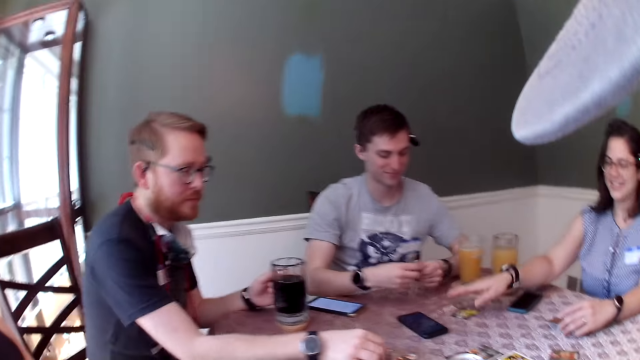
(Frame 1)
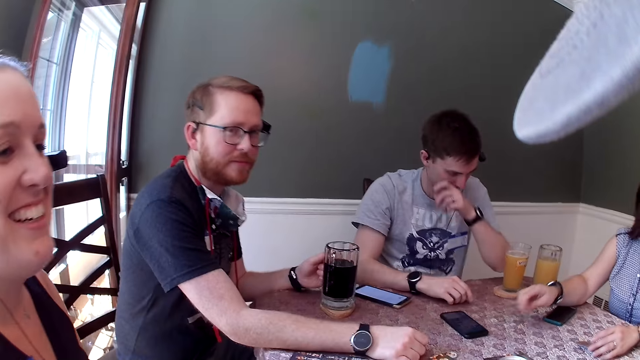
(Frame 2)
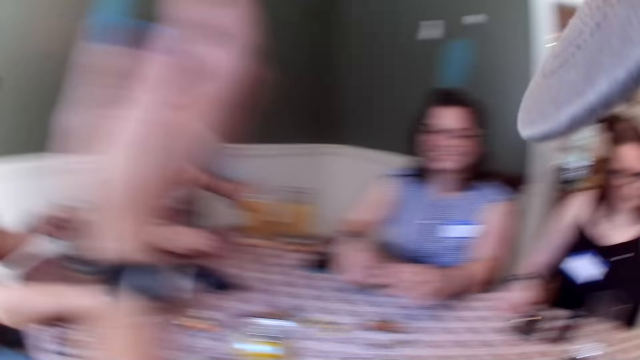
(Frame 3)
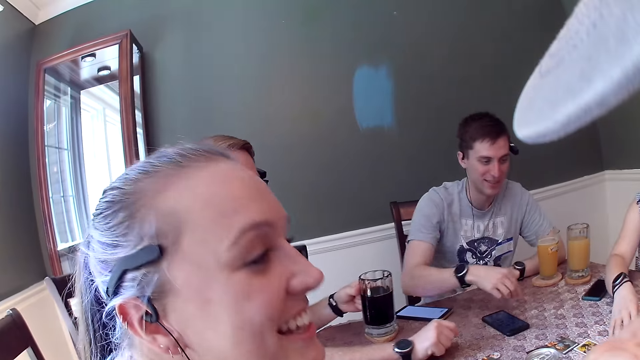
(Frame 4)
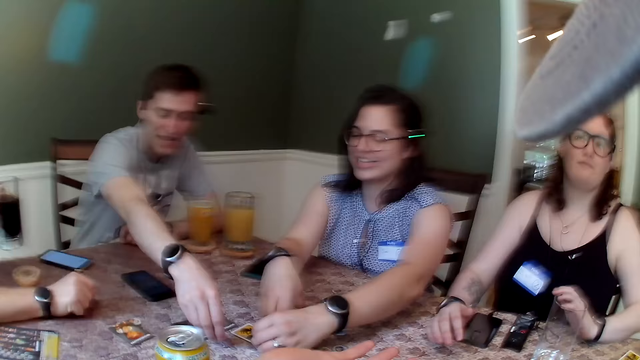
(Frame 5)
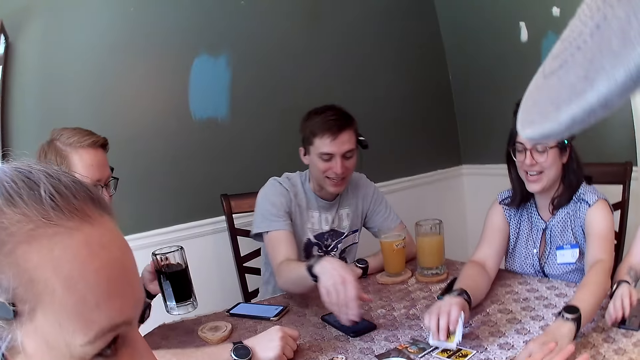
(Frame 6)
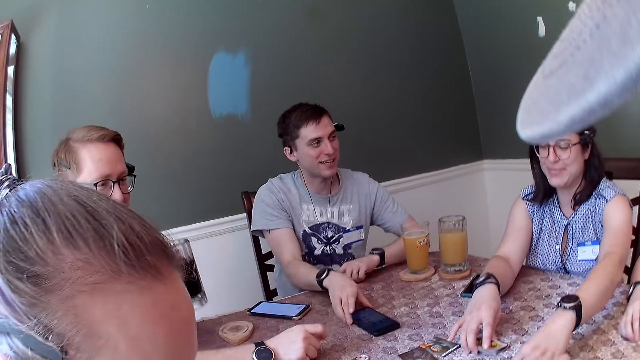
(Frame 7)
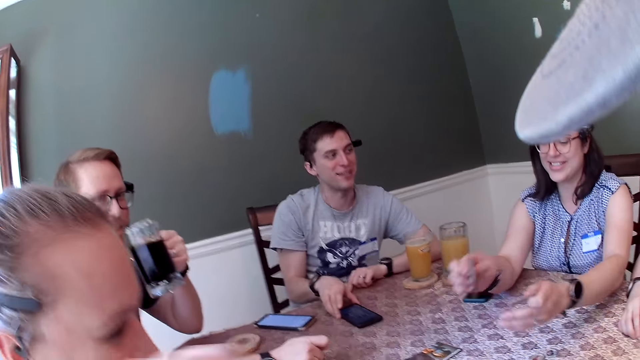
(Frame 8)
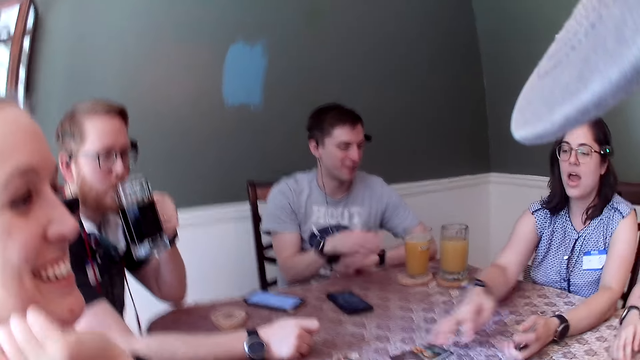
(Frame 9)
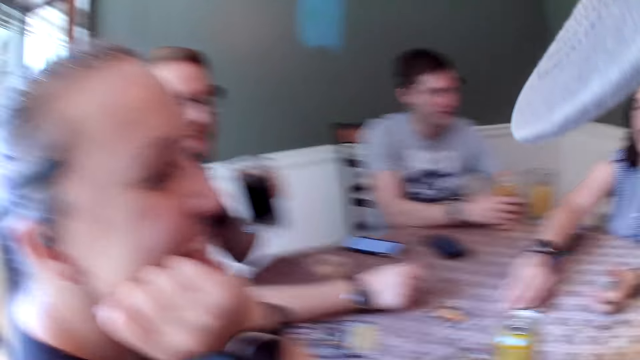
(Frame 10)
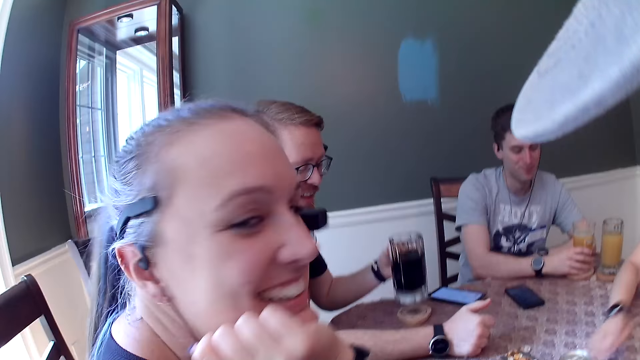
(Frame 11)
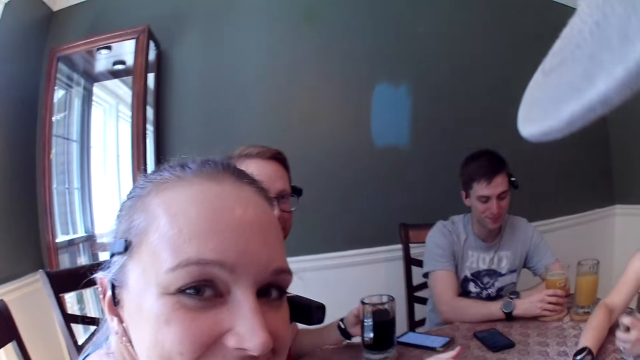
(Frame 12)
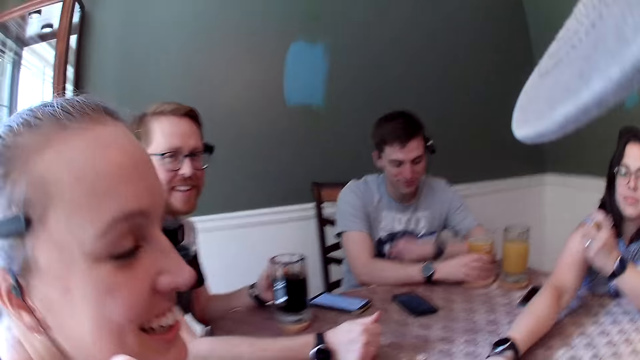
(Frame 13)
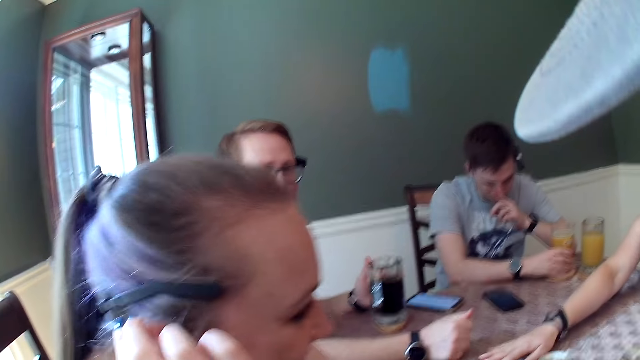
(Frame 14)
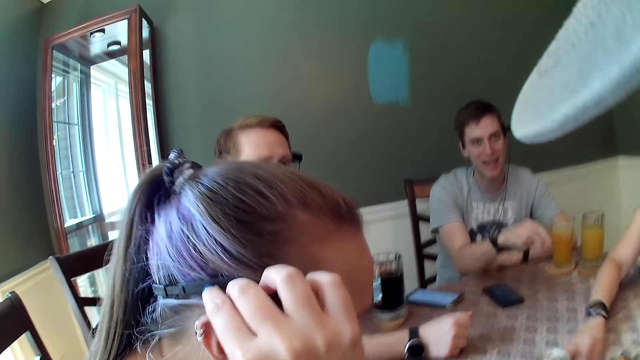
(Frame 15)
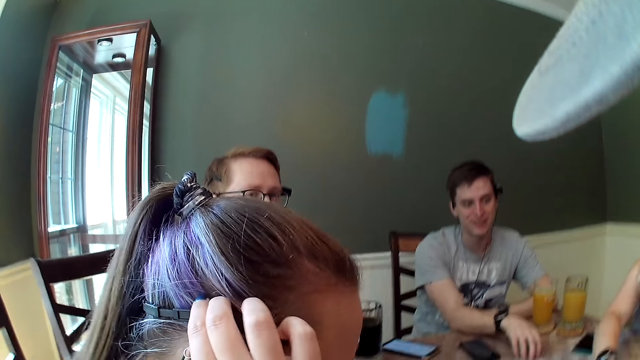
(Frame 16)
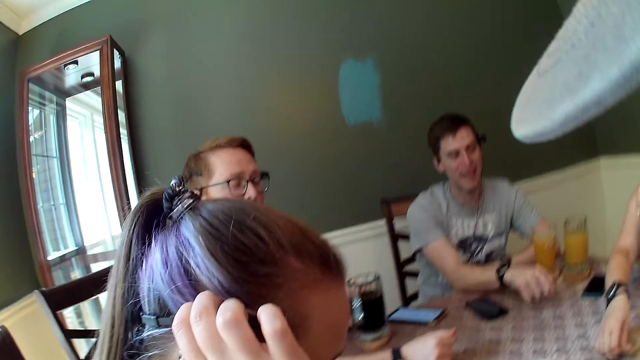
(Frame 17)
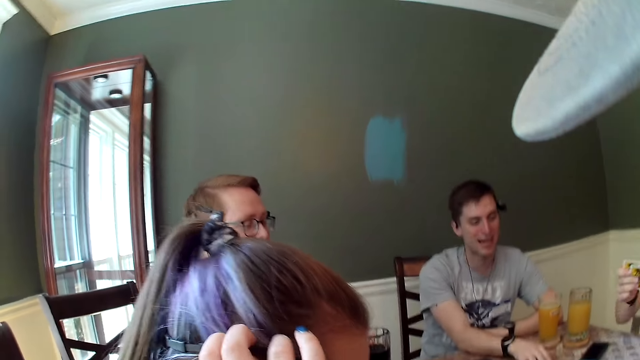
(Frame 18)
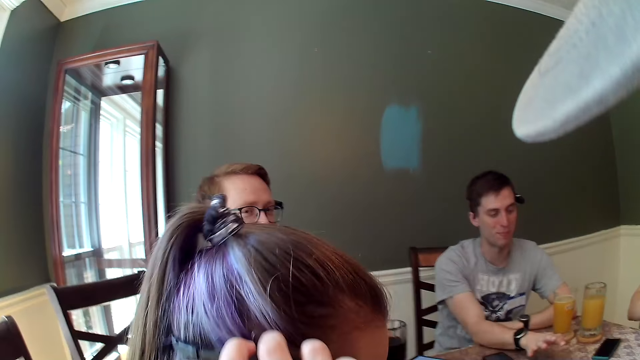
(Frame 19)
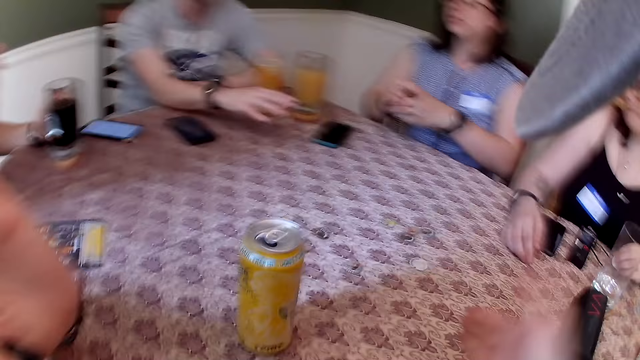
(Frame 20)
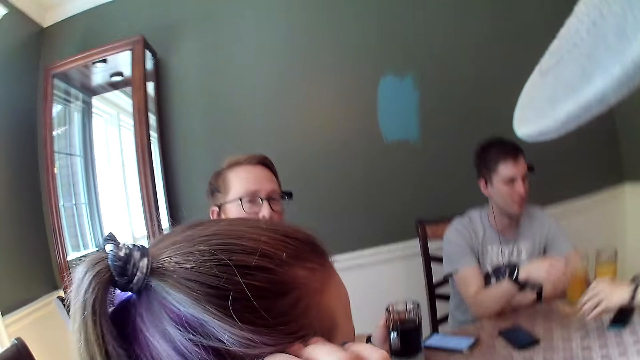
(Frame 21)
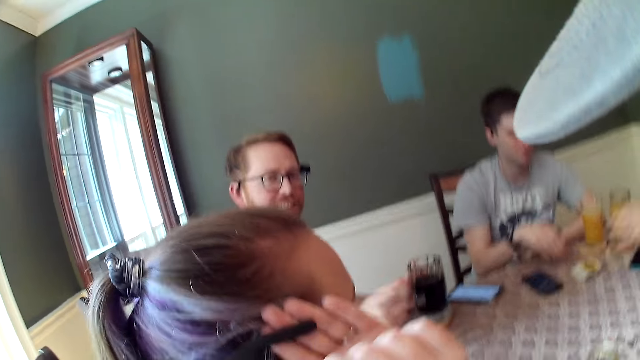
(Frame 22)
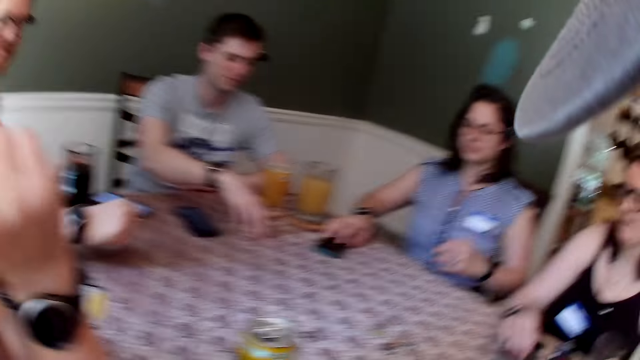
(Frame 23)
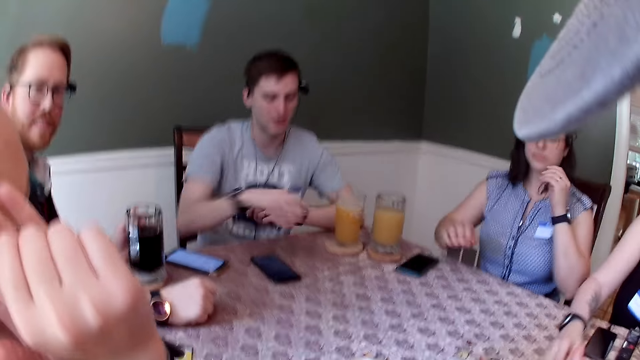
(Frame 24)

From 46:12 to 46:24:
A man flips a game card on the dining table with his right hand. A woman picks game cards on the dining table with her right hand. She holds the game cards in her left hand with her right hand. Another man touches his nose with his left hand. Another woman converses with the group of people in the dining area. The first woman places the game cards in her right hand on the dining table. The first man picks a glass cup from the dining table with his left hand. The other man moves a phone across the dining table with his right hand. The first woman passes the game card in her right hand to her left hand. Five people are putting the cards together. The first woman picks game cards on the dining table with her right hand. The camera wearer converses with the group of people in the dining area. The first woman passes the game card in her right hand to her left hand. The other woman places her right hand under her chin. The first man places the glass cup on the dining table with his left hand. The other man touches his nose with his left hand. The first woman moves the game cards across the dining table with her right hand. A person is looking at the camera wearer. The first woman picks game cards on the dining table with her right hand. The other man taps the dining table with his right hand. The other woman touches her head with her right hand. The first woman passes the game cards in her right hand to her left hand and places the game cards in her left hand on the dining table. The other man picks card games from the dining table with his right hand.

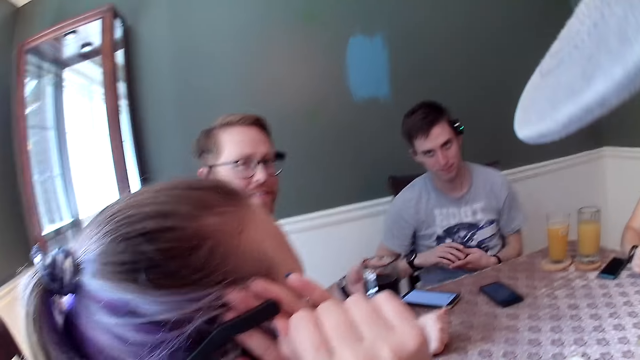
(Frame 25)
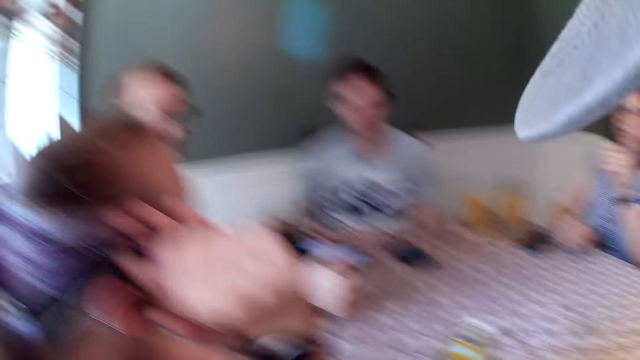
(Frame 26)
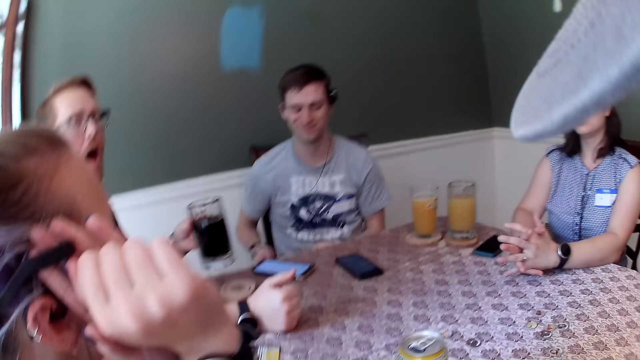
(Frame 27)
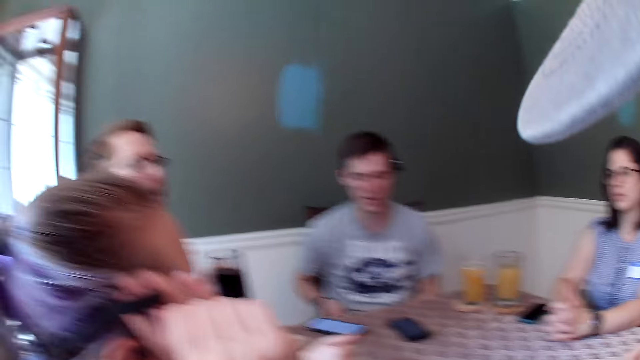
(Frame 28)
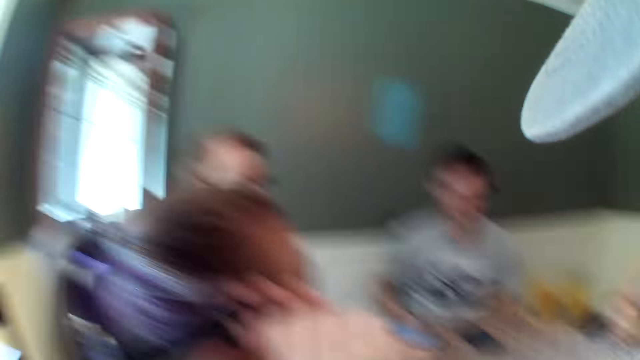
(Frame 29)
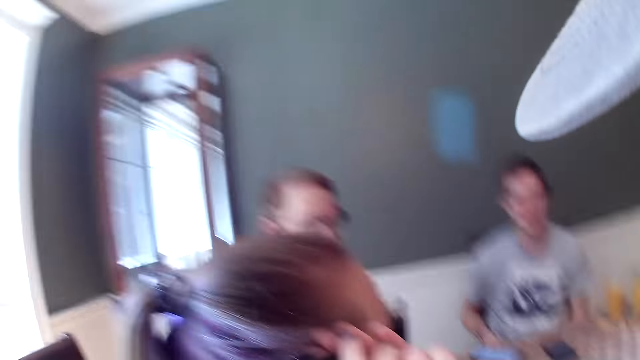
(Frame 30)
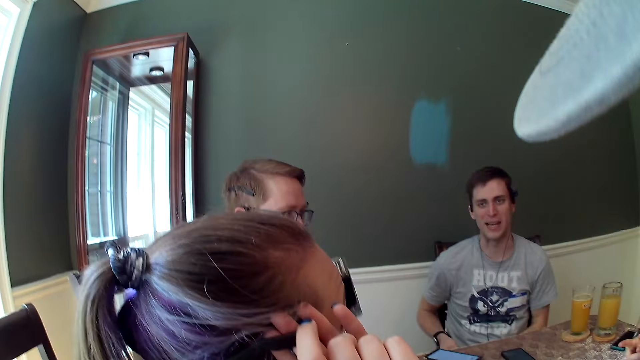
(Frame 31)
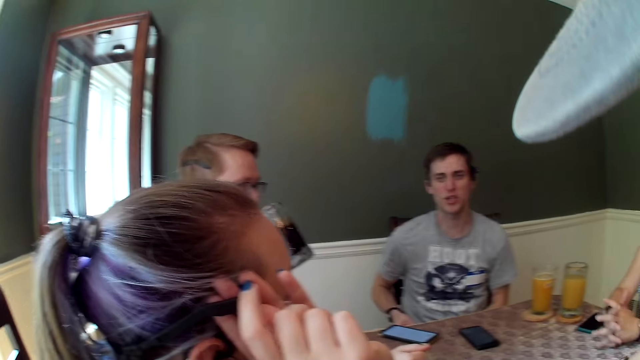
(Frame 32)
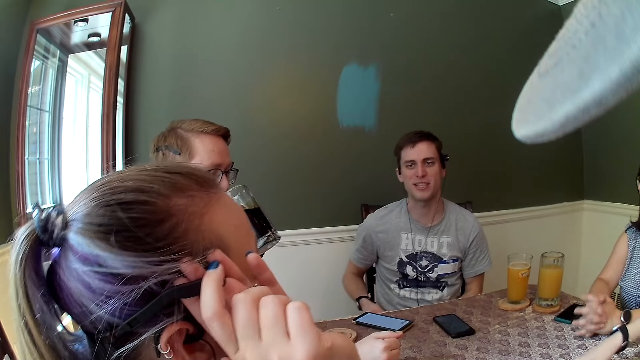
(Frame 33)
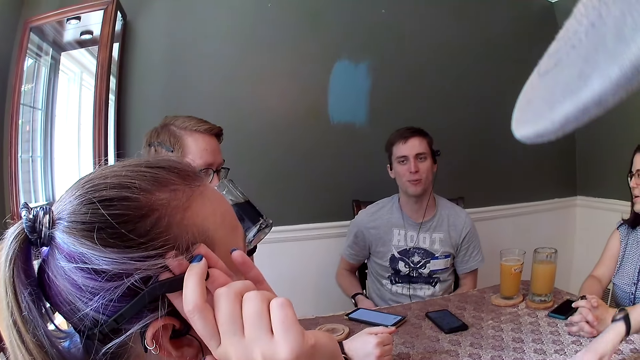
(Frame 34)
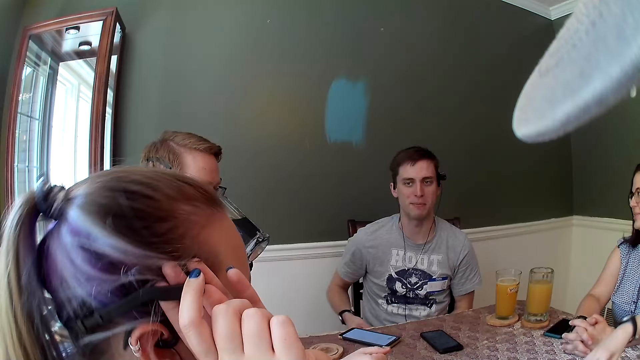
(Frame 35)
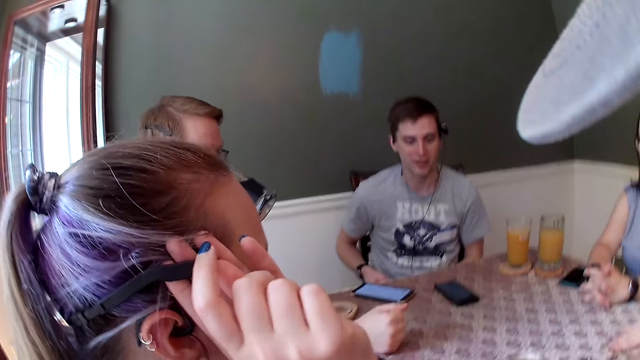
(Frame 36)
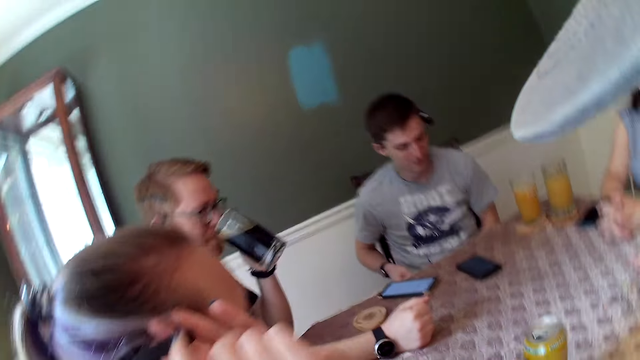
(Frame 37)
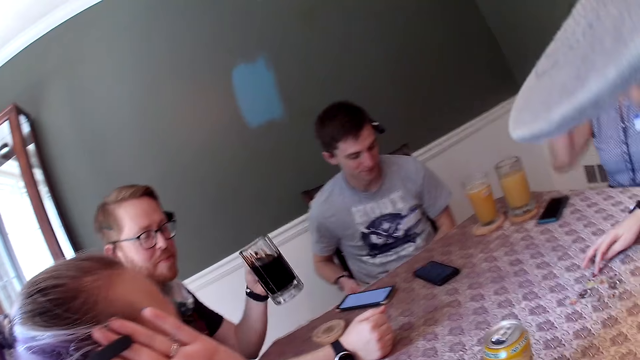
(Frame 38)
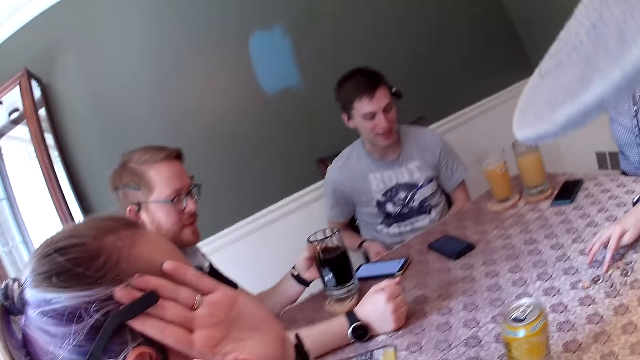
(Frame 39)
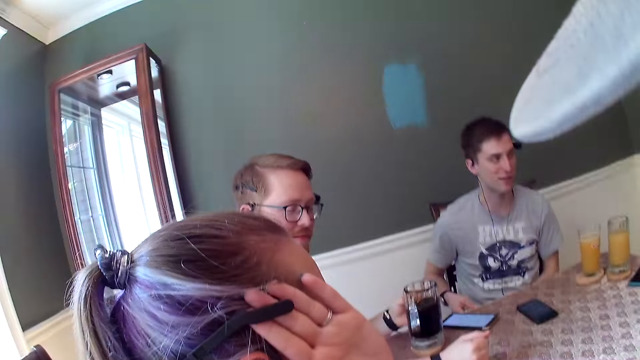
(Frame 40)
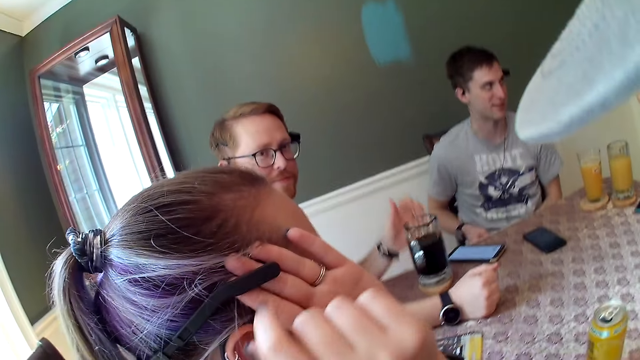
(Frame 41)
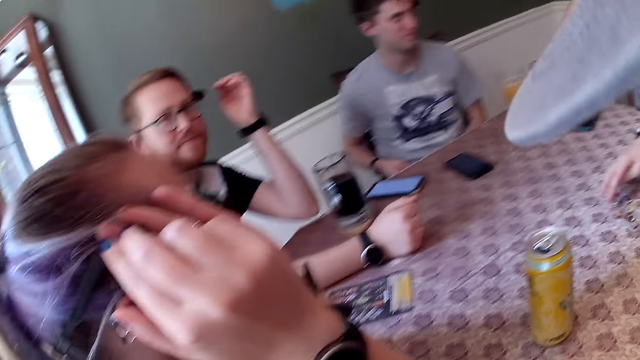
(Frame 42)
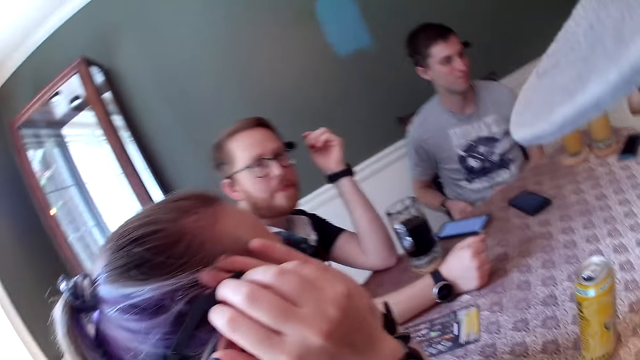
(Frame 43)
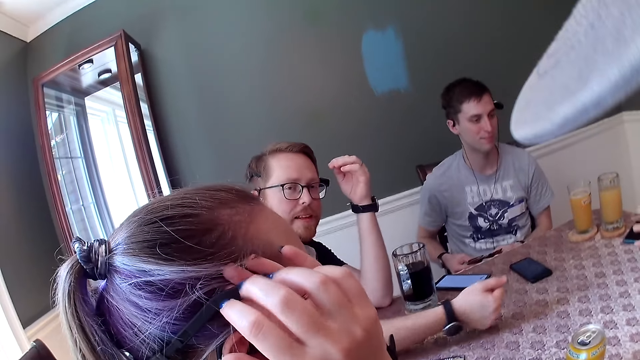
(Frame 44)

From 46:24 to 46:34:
A woman touches her face with her left hand. A man shuffles card games with both his hands. Someone is setting her camera. Another man picks a glass cup from the dining table with his left hand. The first man converses with the group of people in the dining area. The other man drinks from the glass cup in his left hand. Another woman moves the game chips across the dining table with her right hand. The camera wearer is looking at a person. The first woman touches her hair with her right hand. The other man places the glass cup on the dining table with his left hand.
